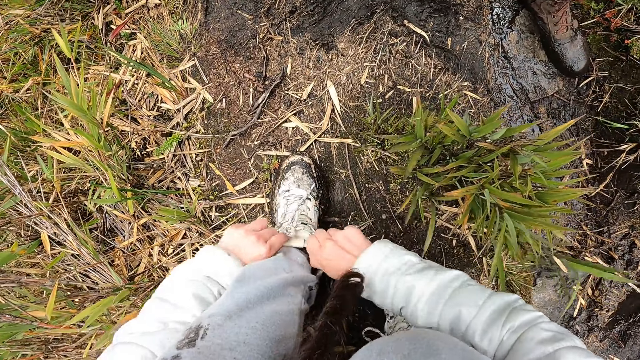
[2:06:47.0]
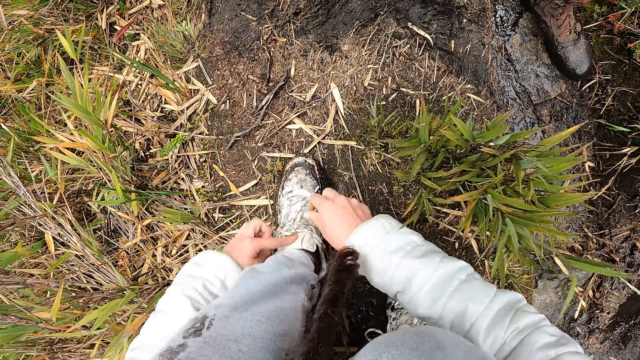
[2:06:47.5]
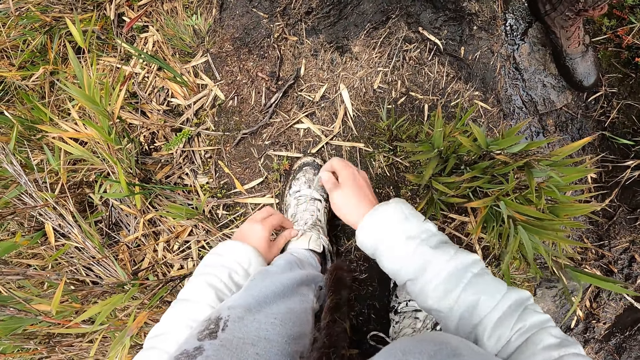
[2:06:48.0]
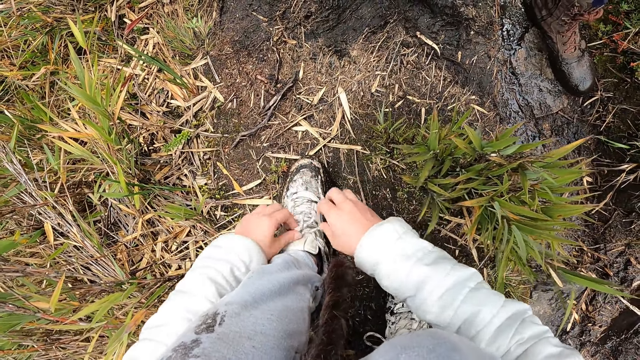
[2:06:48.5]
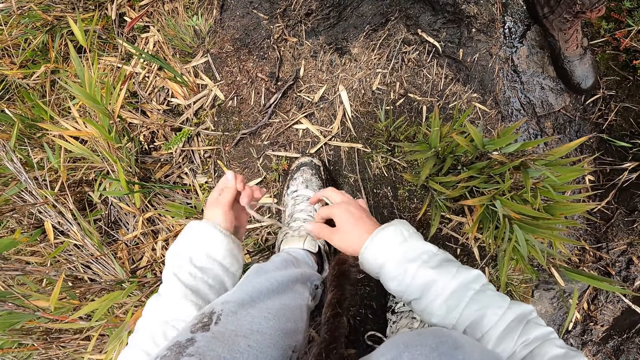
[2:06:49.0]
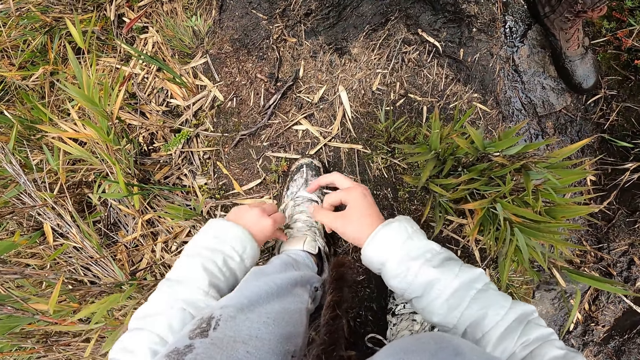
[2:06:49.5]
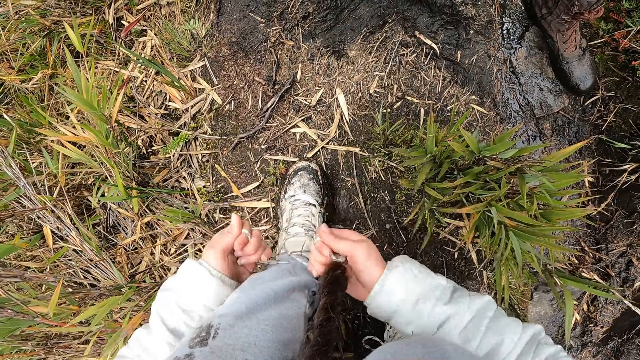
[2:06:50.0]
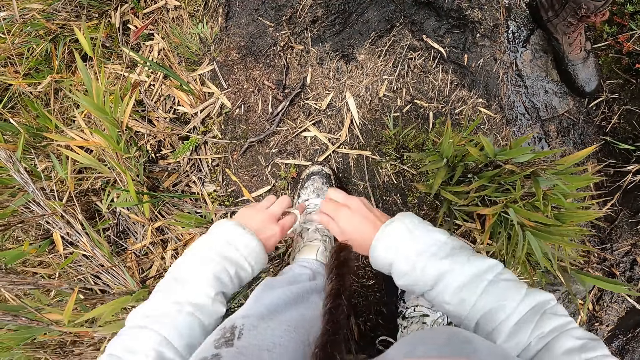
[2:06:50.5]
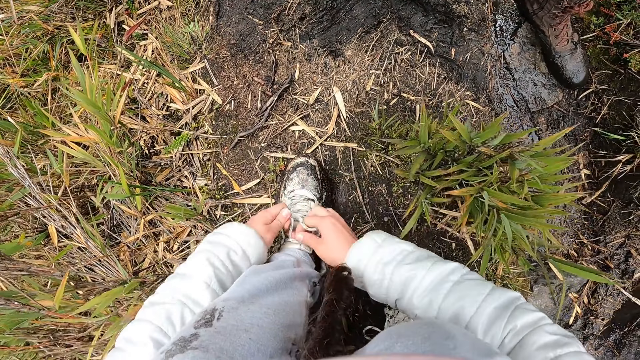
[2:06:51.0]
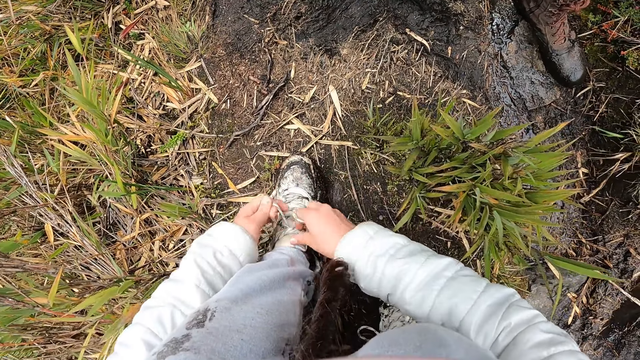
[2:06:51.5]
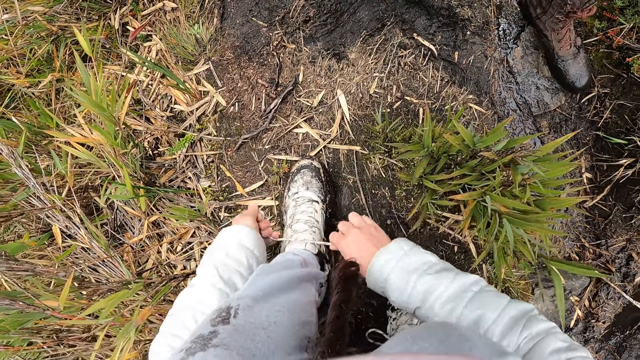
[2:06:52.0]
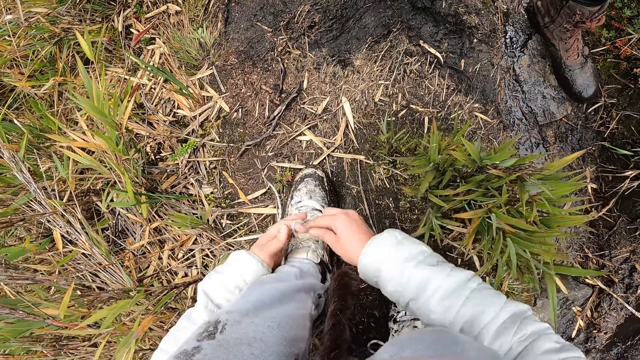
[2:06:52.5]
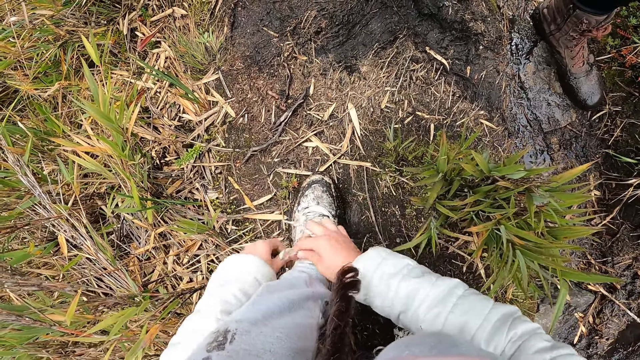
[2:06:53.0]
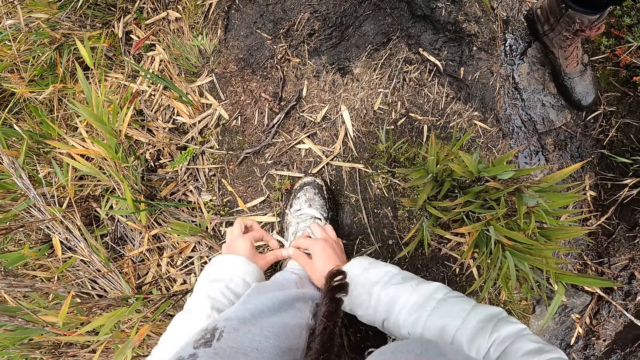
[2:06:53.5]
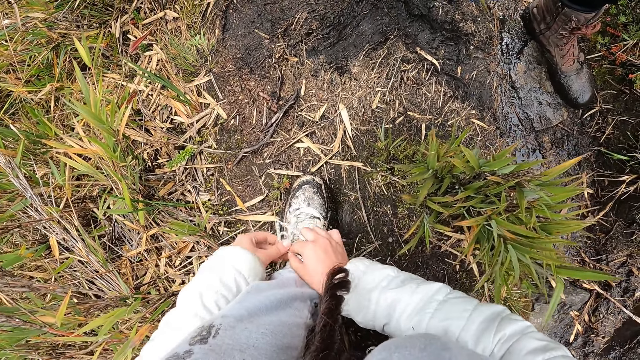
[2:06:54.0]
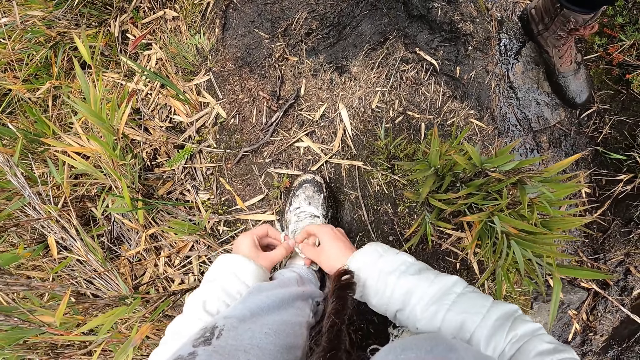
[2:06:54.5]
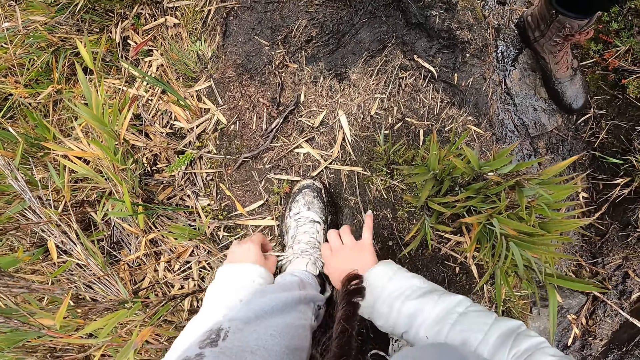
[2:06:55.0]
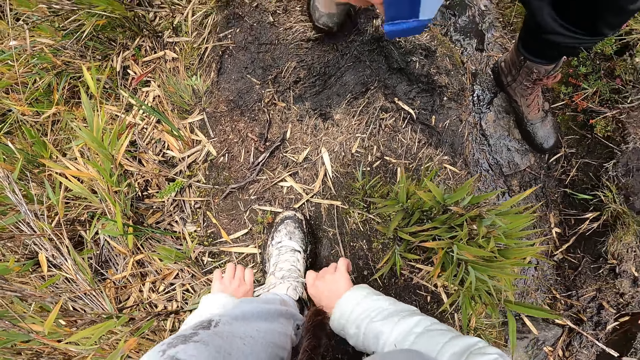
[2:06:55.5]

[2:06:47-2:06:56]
The camera wearer ties the lace on her left sneaker with both hands.

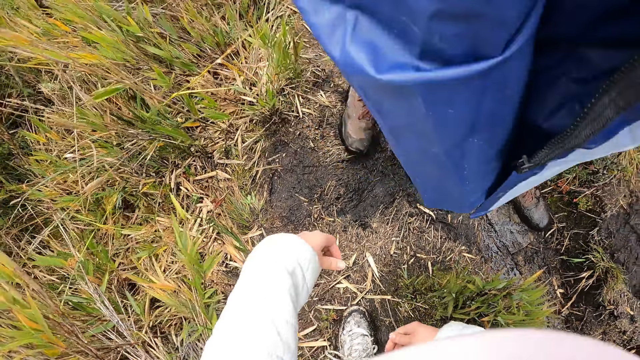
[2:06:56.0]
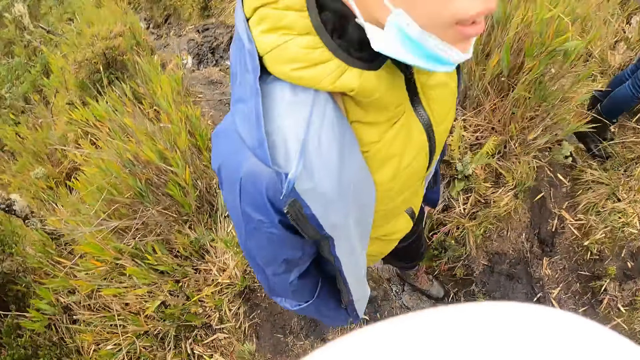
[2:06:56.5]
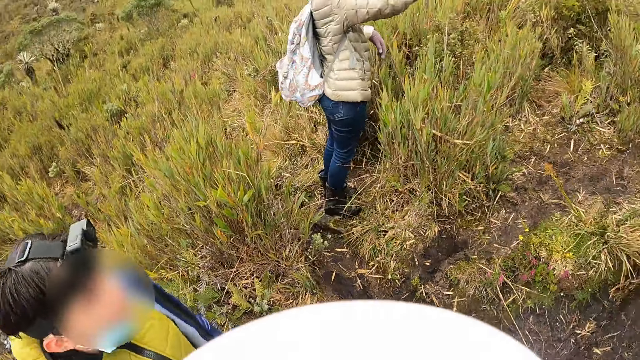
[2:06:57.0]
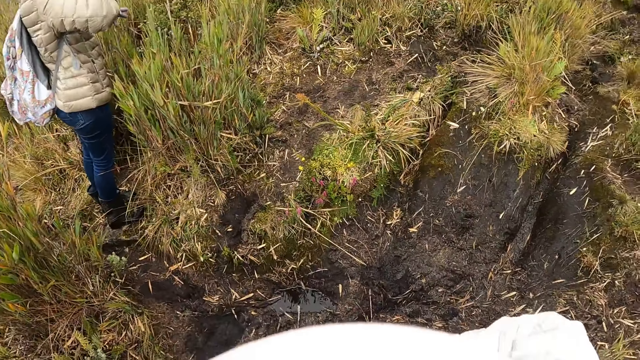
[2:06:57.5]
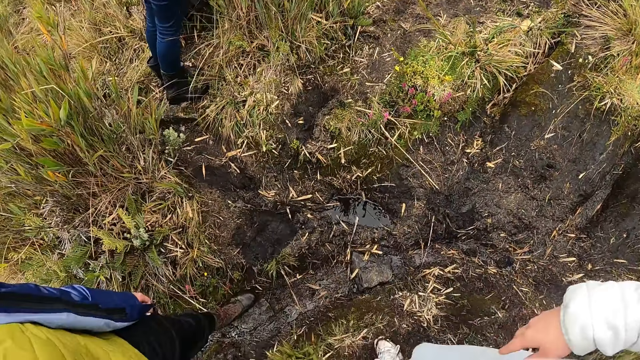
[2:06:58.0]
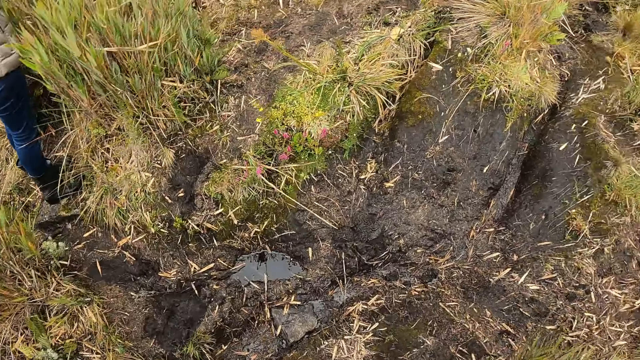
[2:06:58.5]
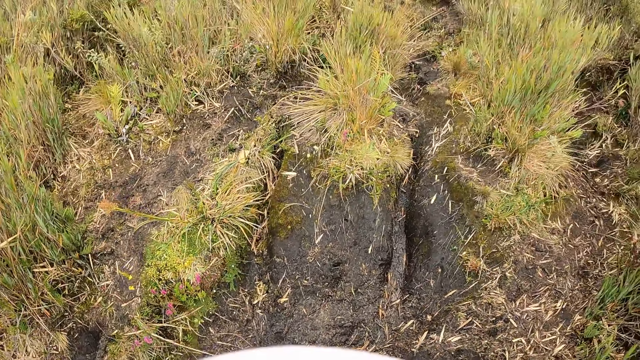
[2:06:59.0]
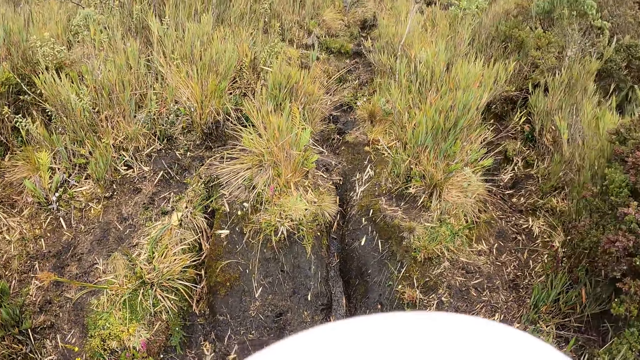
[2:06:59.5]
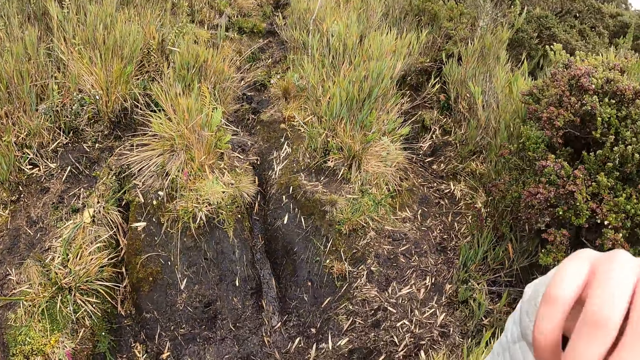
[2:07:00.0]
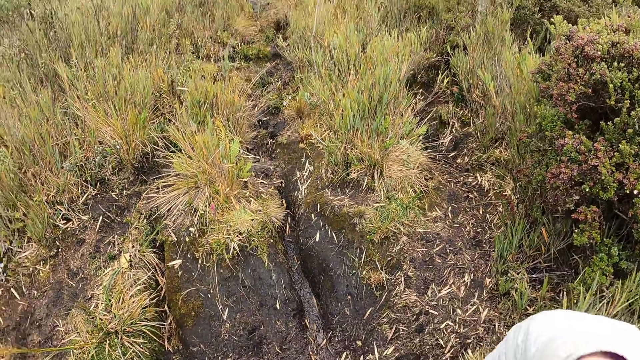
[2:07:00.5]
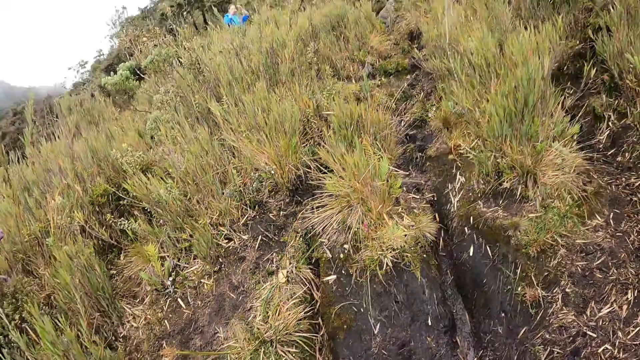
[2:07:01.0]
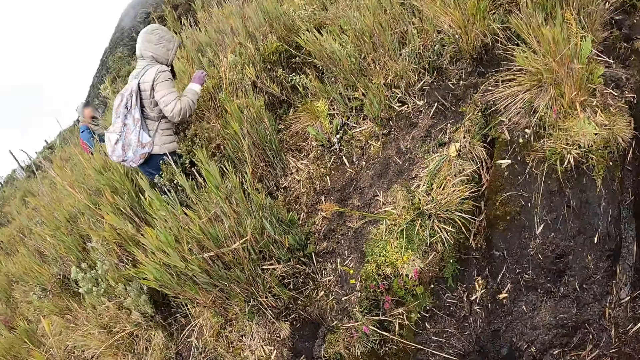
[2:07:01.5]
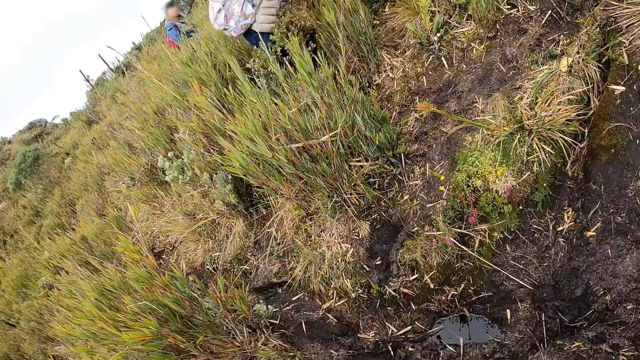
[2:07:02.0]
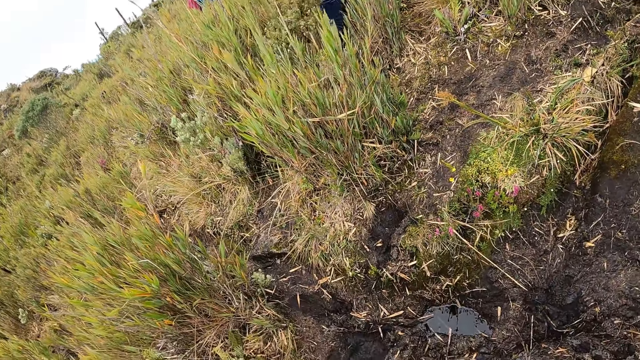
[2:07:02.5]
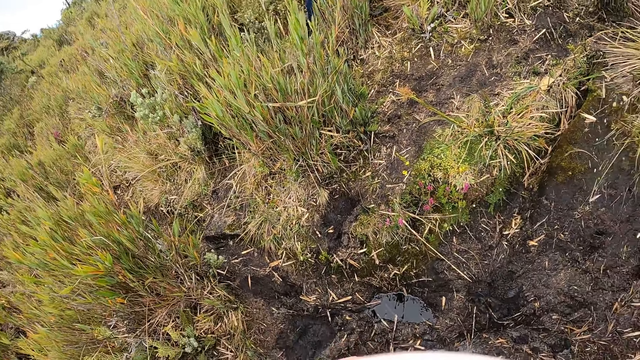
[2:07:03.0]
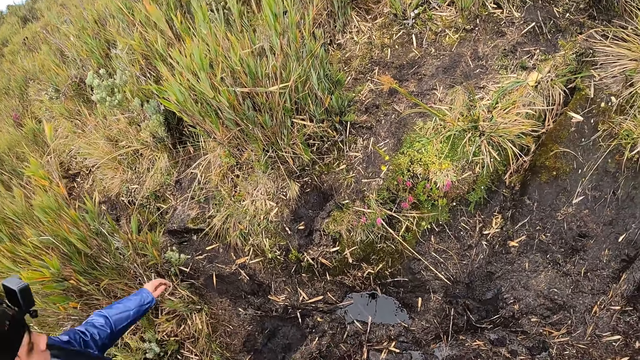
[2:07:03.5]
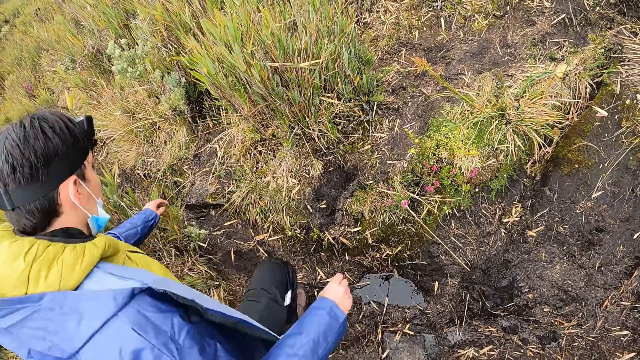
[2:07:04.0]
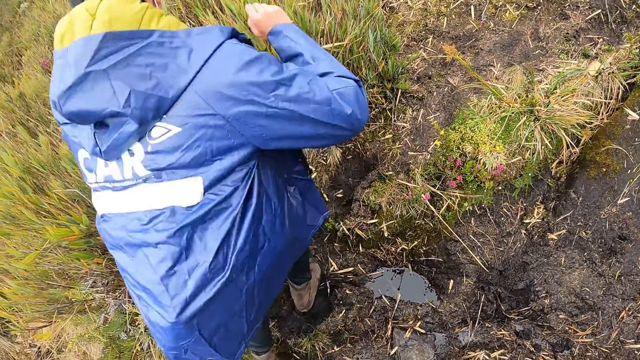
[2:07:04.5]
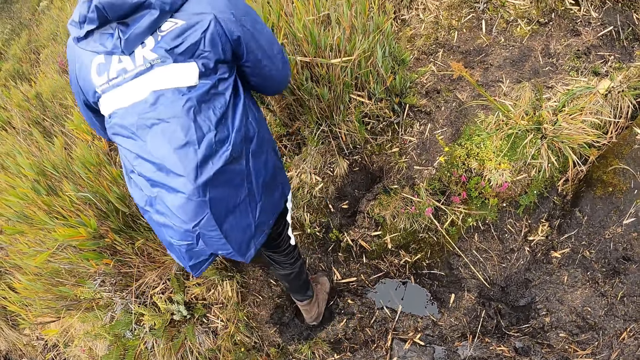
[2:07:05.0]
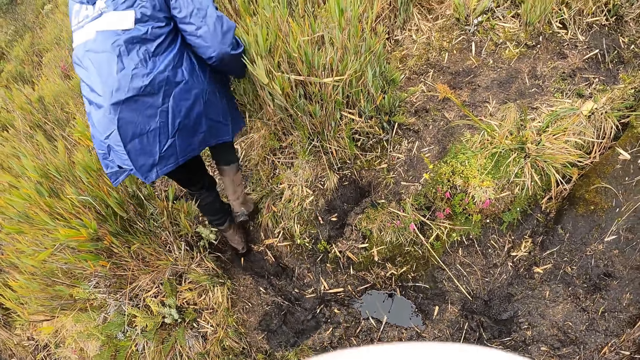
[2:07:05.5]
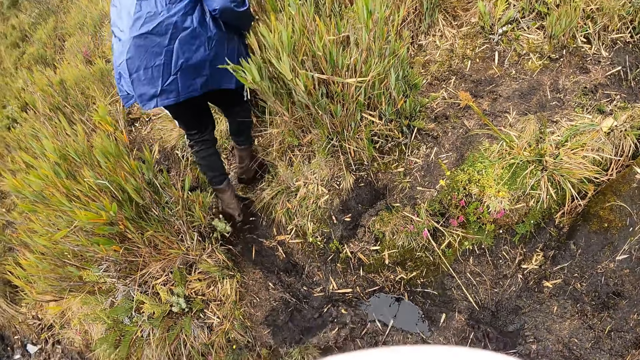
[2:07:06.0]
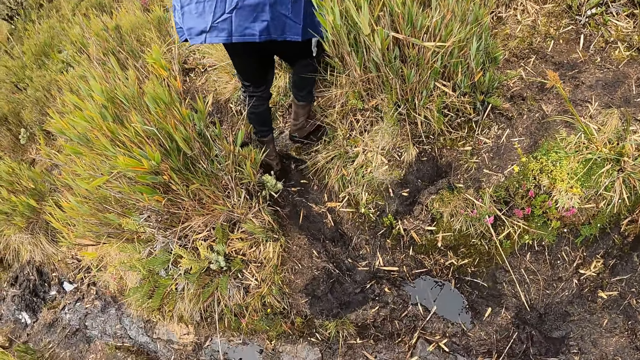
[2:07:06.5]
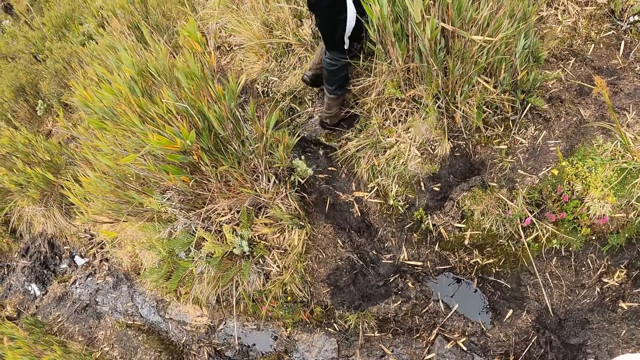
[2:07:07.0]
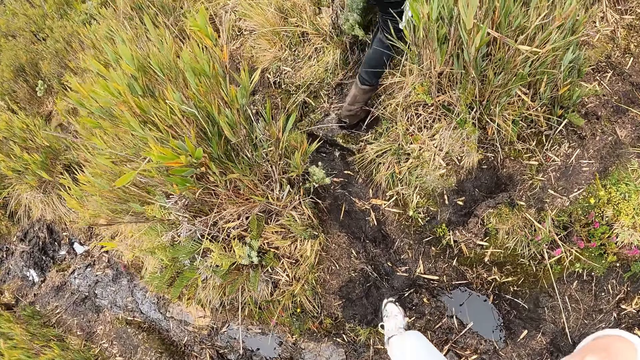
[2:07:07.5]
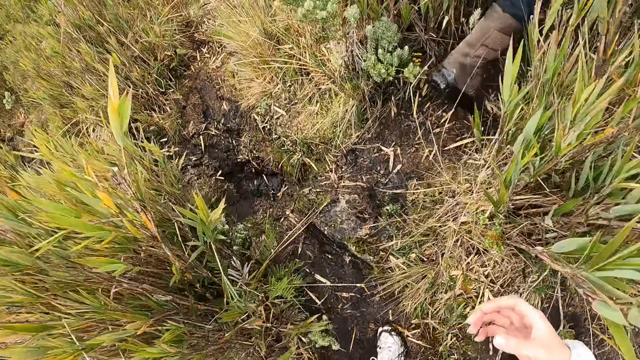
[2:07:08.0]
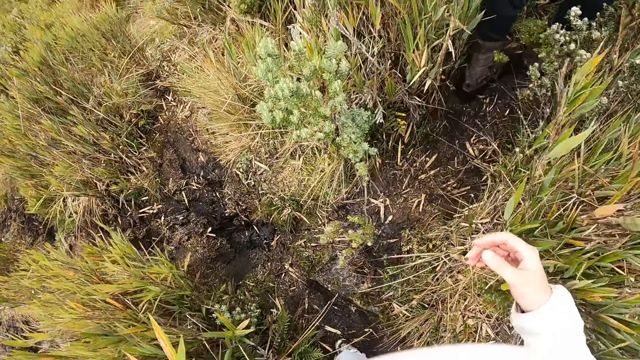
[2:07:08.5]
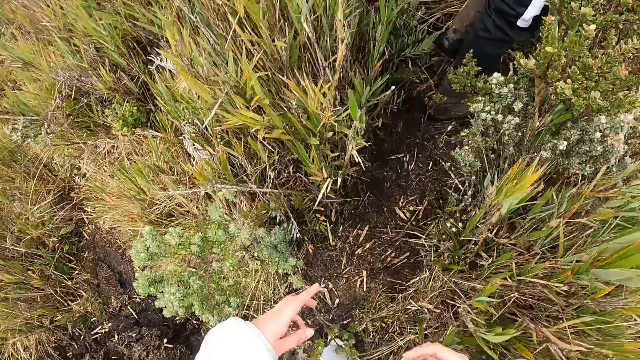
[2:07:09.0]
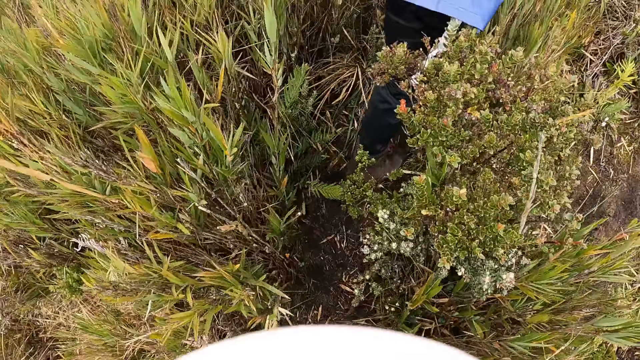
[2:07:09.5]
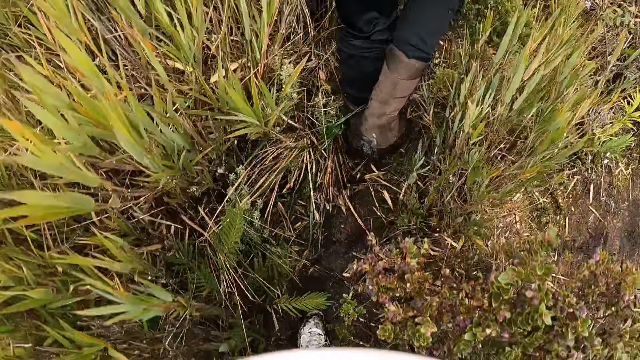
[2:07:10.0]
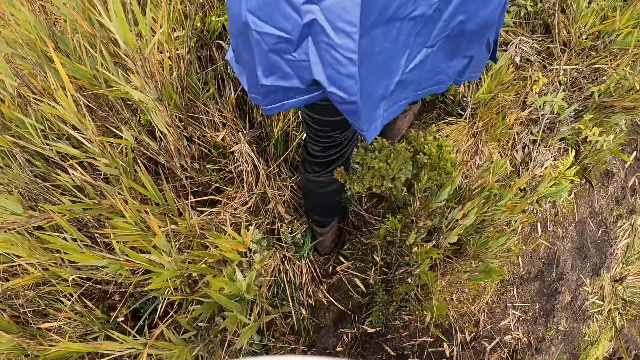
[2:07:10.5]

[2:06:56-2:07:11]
A woman gesticulates with her hands. The camera wearer looks around the hill. She adjusts the hood of her sweatshirt with her right hand and adjusts the camera. A man hikes up the hill in front of the camera wearer. The camera wearer hikes up the hill with the group of people.
